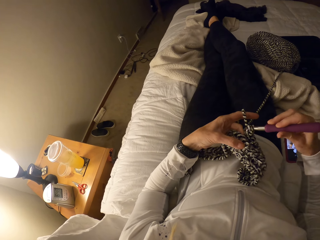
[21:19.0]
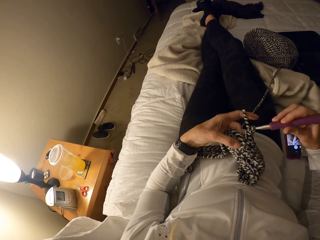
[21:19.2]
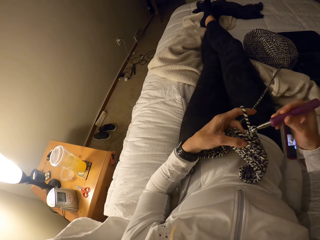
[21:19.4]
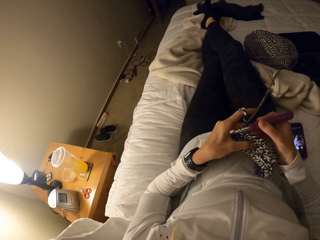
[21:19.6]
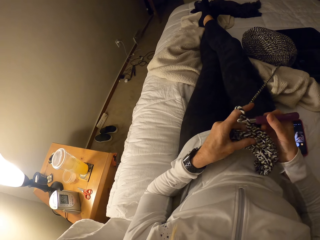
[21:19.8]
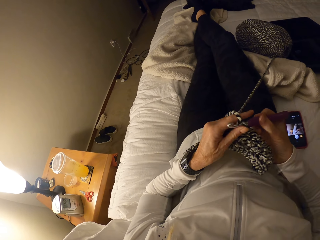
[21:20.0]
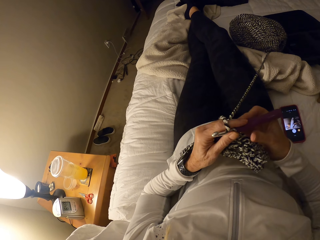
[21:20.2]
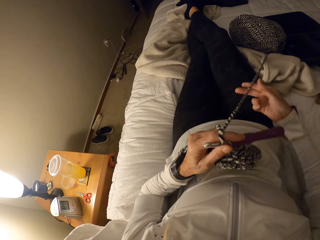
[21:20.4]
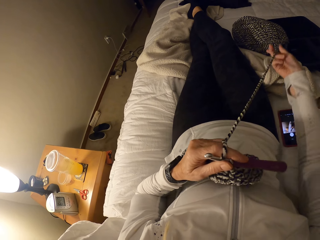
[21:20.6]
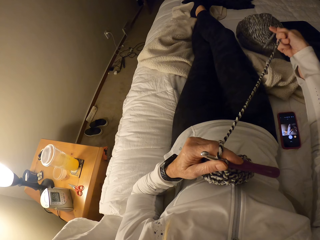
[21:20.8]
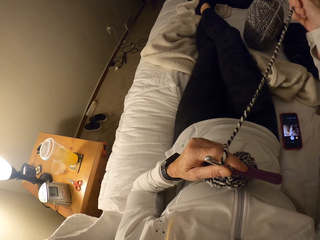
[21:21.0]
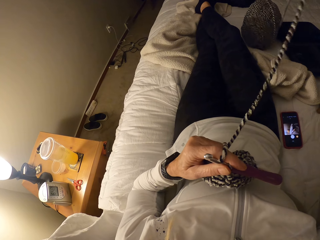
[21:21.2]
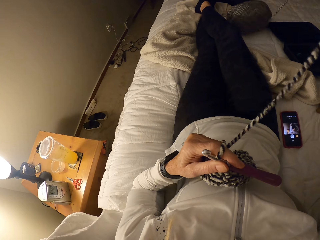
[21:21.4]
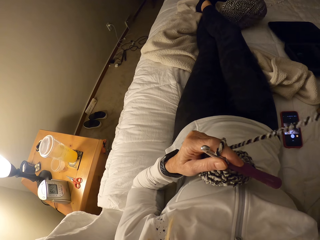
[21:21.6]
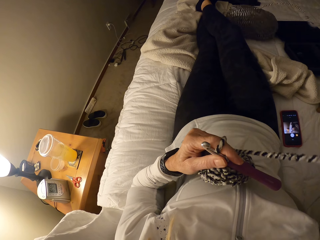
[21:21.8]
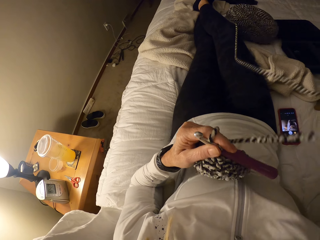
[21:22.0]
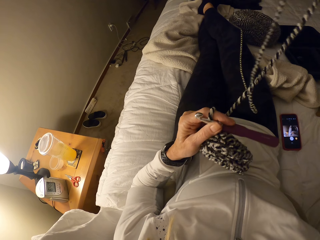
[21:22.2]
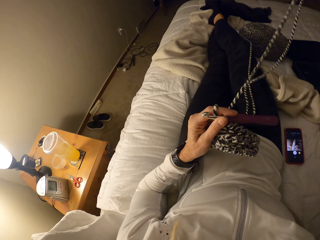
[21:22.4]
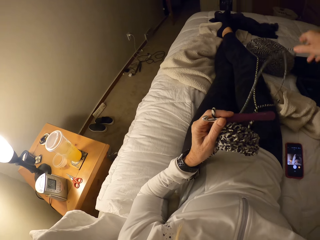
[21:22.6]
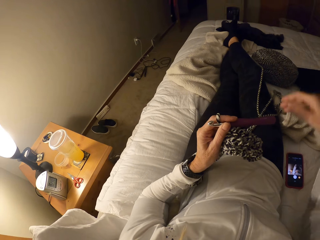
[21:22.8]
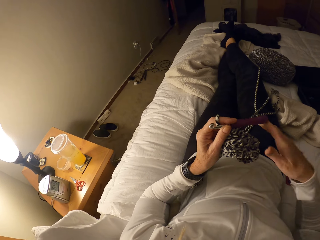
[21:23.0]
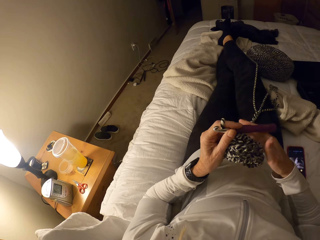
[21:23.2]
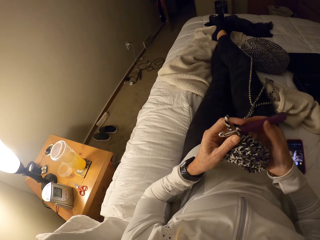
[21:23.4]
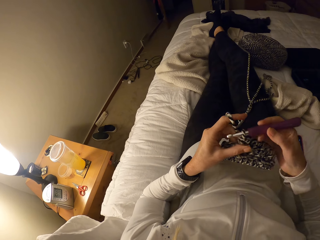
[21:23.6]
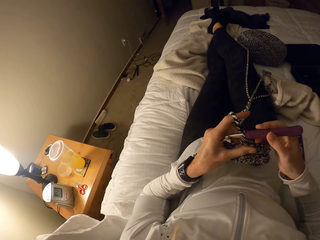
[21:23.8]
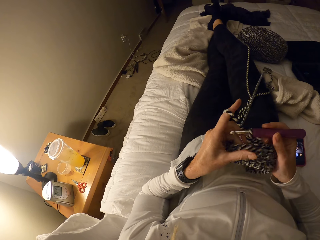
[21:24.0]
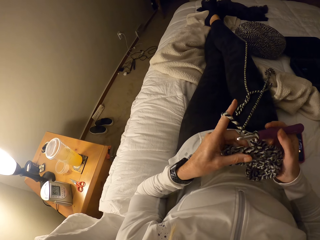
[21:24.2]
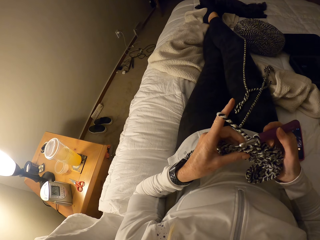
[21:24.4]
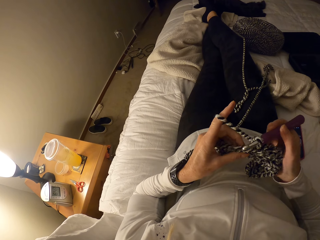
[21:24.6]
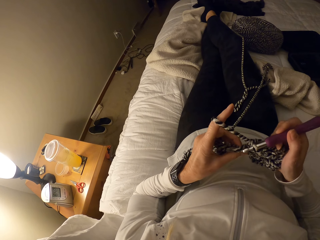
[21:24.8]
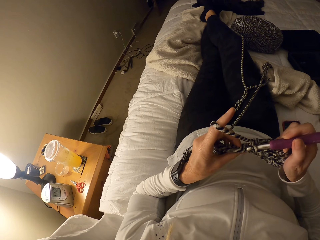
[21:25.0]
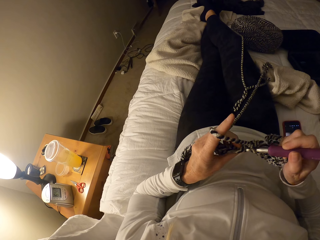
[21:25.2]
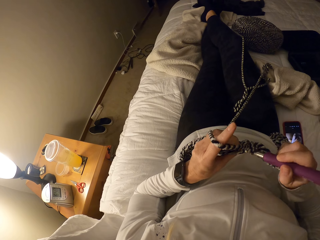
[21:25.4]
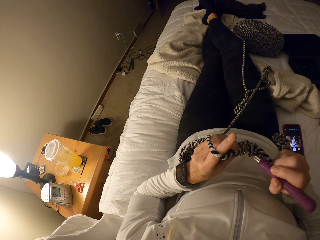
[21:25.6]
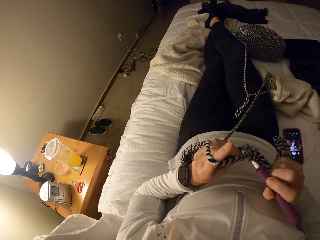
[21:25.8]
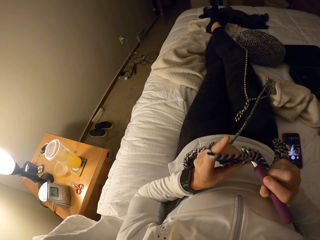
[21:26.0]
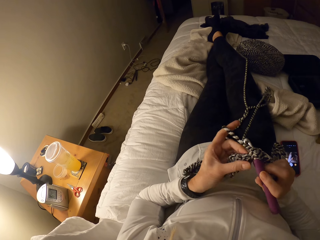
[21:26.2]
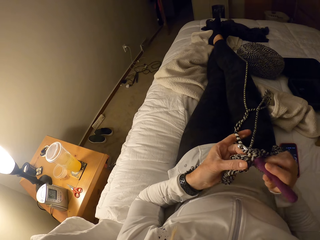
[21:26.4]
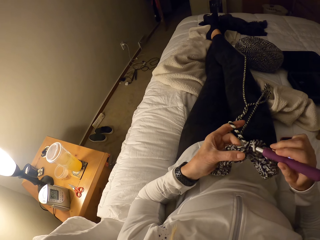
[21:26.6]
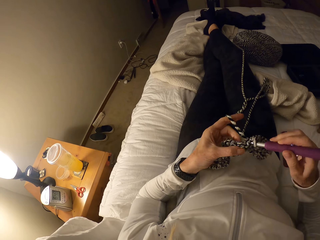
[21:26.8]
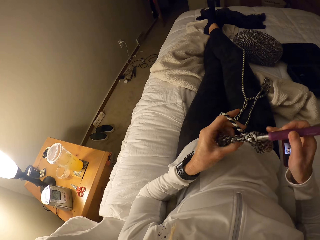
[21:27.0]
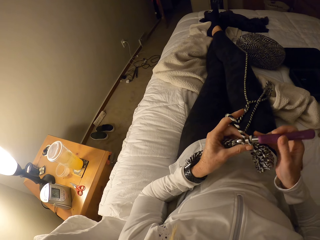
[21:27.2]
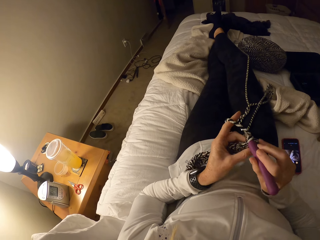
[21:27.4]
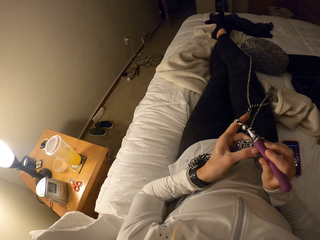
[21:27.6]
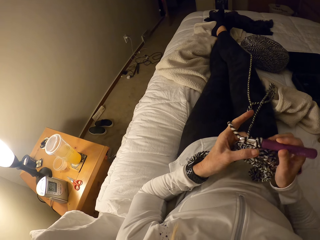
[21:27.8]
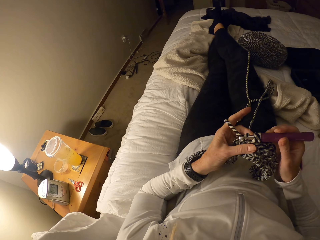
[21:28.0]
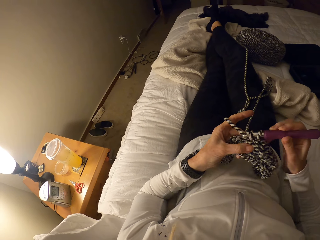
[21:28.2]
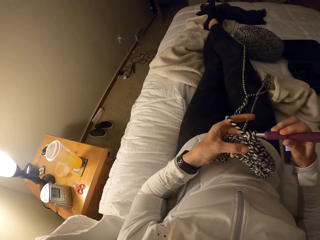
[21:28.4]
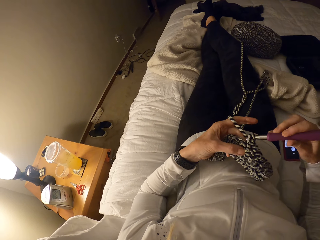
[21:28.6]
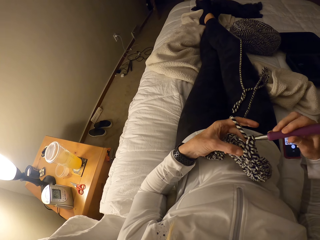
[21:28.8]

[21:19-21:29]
The camera wearer releases yarn from the bundle with her right hand. She crochets with the yarn and the crochet pin.

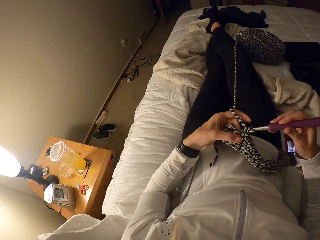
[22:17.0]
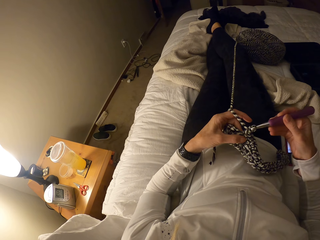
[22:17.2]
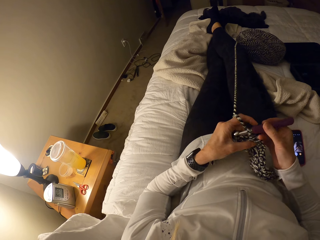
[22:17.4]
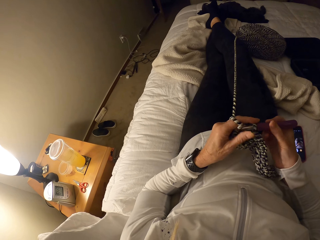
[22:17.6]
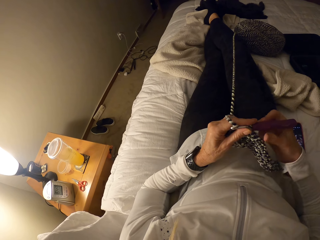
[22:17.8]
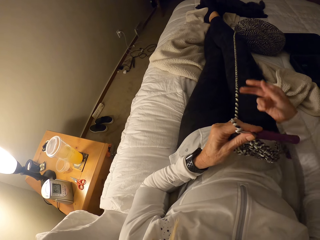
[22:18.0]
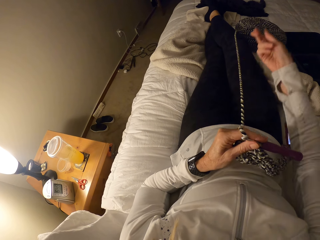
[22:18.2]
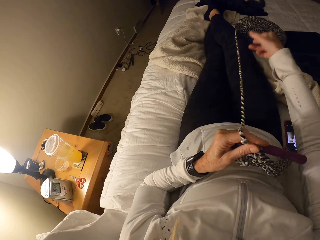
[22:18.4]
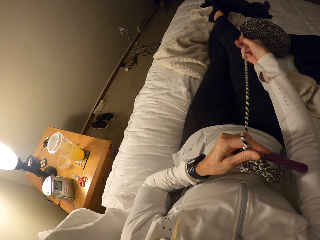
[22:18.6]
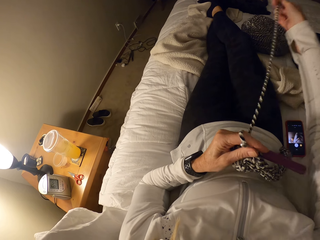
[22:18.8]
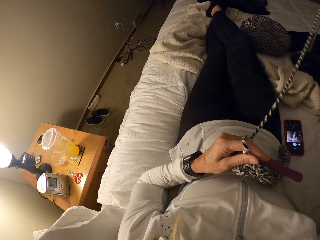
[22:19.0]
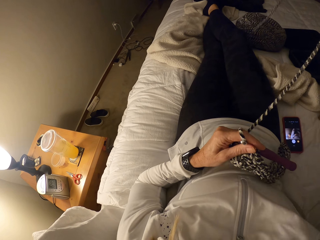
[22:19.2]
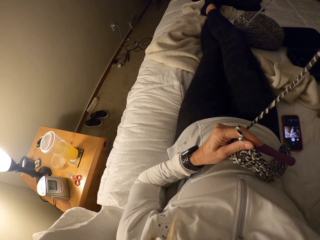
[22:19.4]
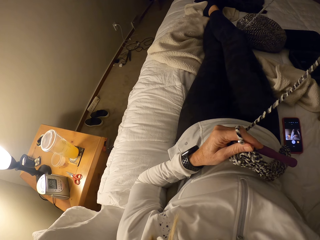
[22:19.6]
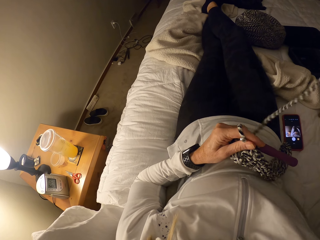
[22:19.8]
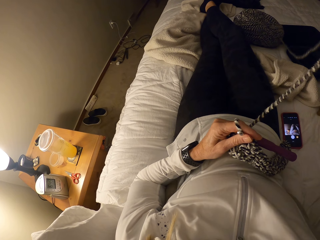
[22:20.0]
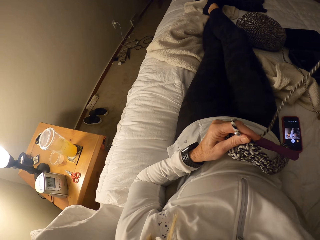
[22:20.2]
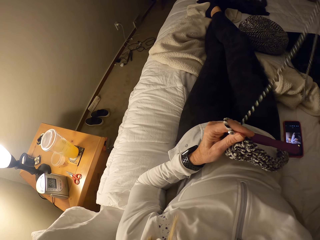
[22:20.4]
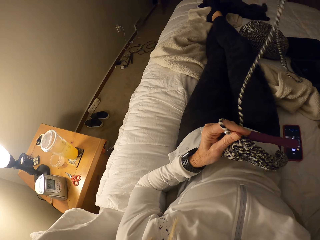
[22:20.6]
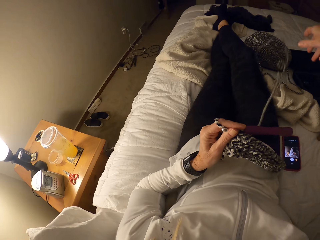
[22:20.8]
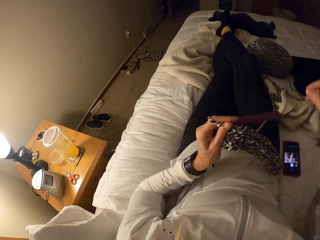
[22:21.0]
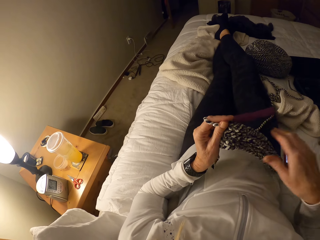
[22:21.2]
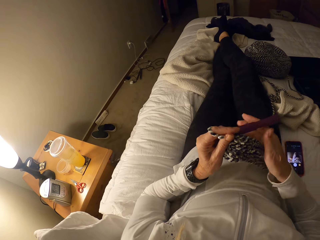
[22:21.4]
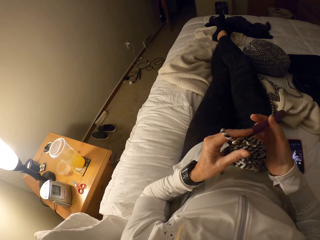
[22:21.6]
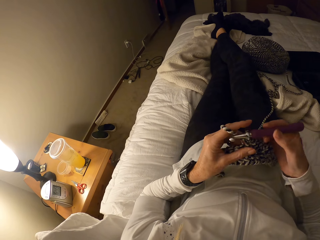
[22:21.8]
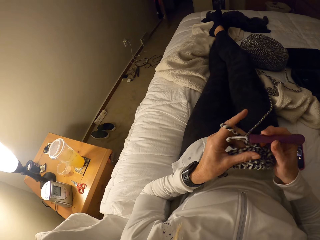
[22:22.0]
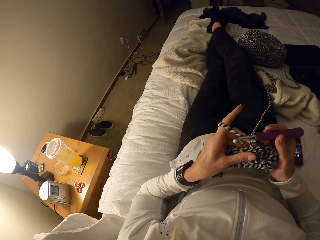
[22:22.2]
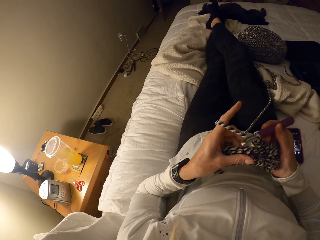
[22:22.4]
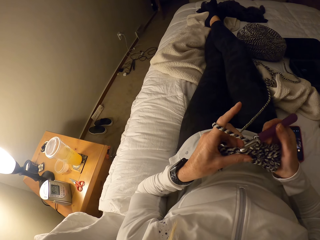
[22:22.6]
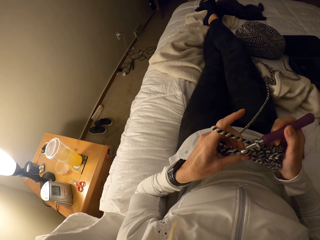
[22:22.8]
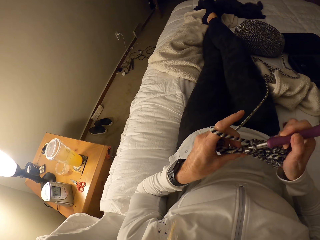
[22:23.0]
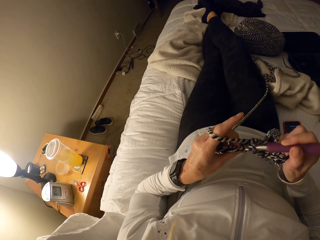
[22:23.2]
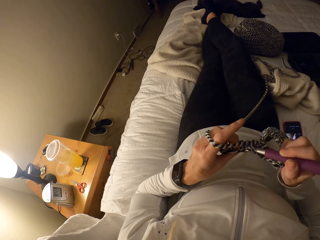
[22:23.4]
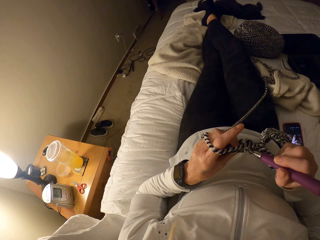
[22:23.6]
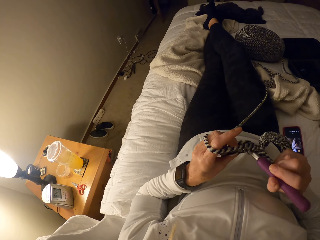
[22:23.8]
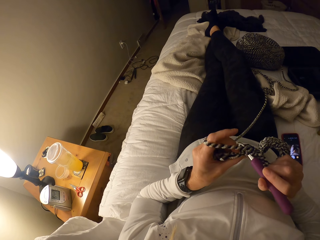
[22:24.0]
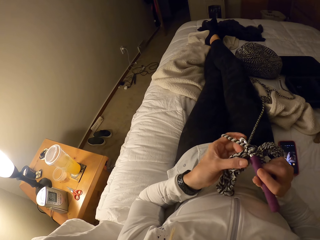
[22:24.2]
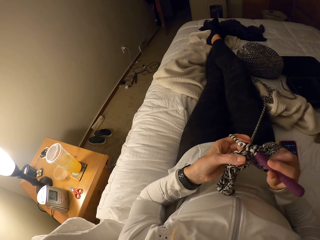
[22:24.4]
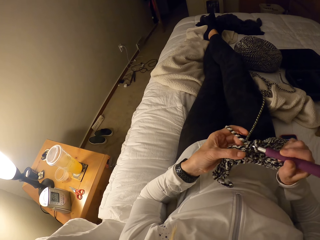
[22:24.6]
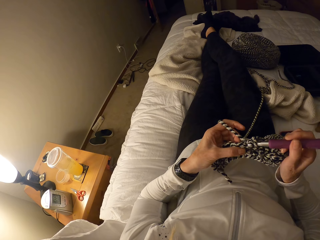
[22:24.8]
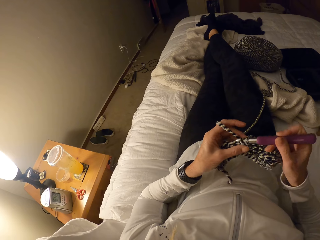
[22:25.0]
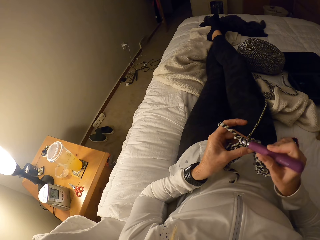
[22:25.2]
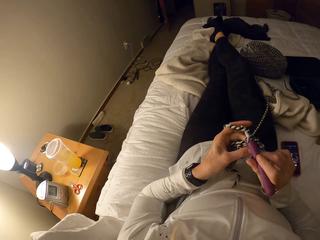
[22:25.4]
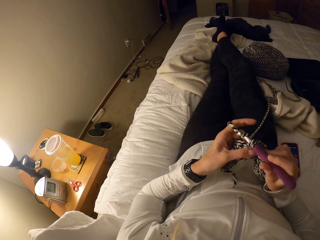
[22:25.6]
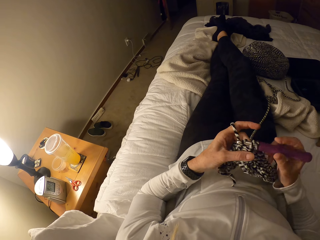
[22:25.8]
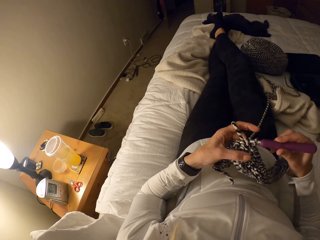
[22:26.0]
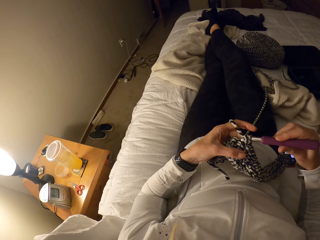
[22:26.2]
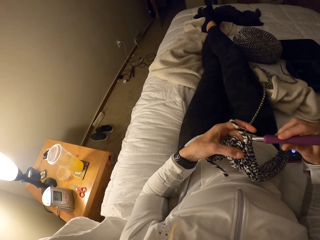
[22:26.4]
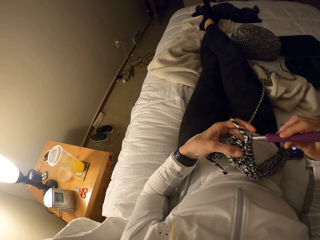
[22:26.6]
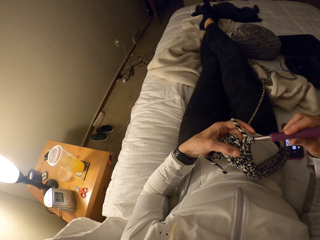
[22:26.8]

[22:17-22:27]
The camera wearer releases yarn from the bundle with her right hand. She adjusts the yarn. She crochets with the yarn and the crochet pin.

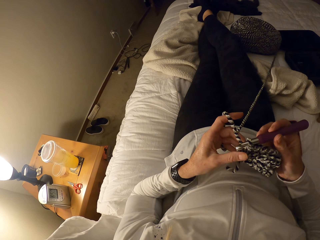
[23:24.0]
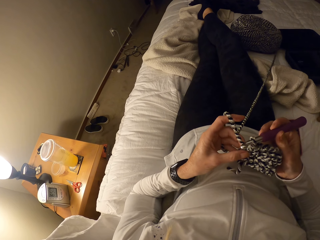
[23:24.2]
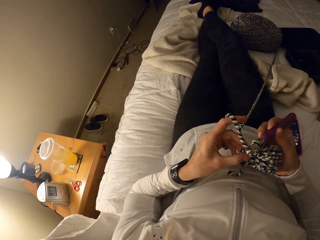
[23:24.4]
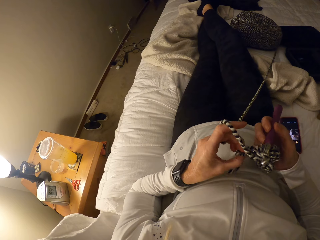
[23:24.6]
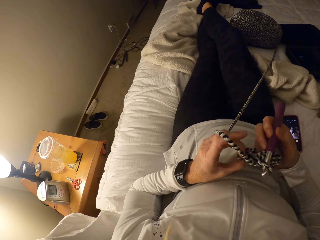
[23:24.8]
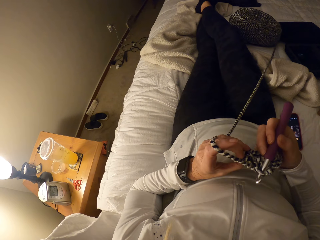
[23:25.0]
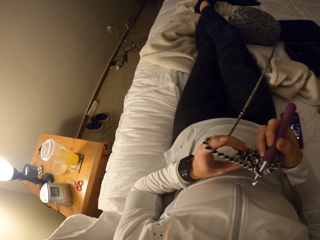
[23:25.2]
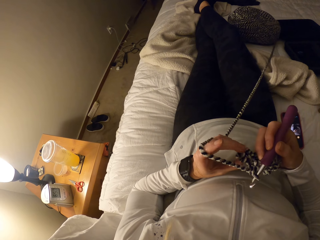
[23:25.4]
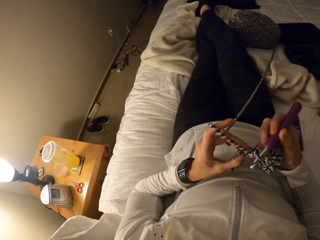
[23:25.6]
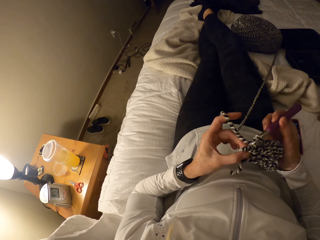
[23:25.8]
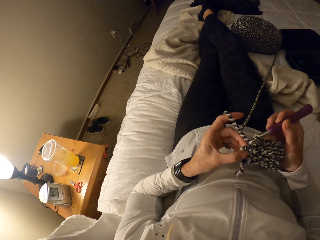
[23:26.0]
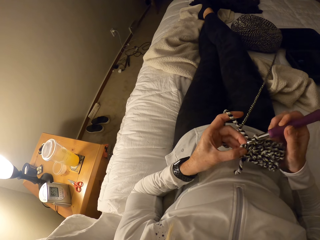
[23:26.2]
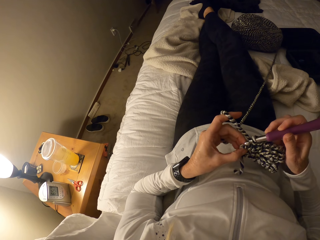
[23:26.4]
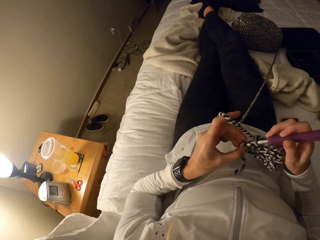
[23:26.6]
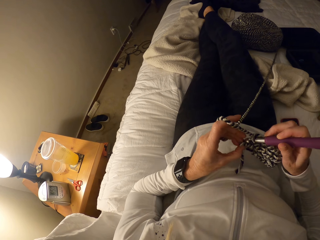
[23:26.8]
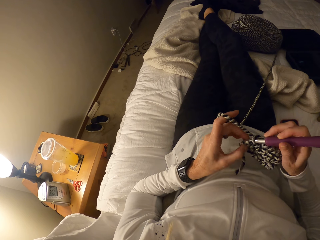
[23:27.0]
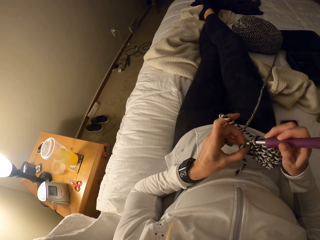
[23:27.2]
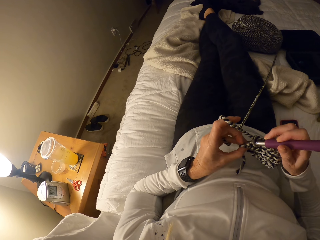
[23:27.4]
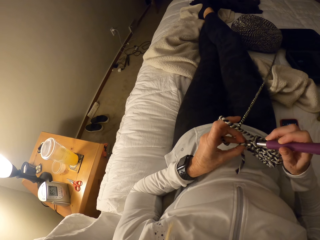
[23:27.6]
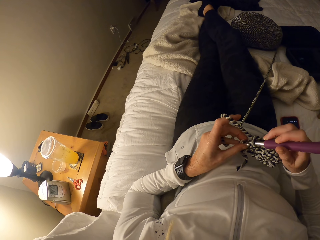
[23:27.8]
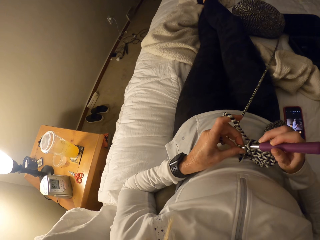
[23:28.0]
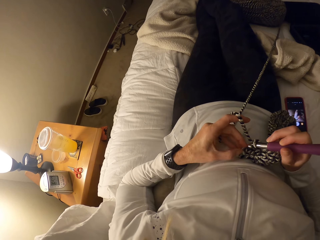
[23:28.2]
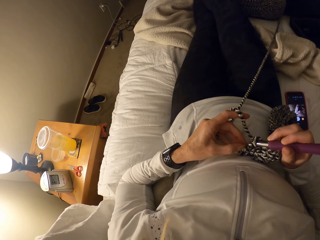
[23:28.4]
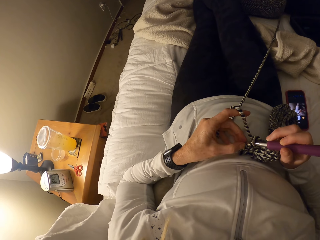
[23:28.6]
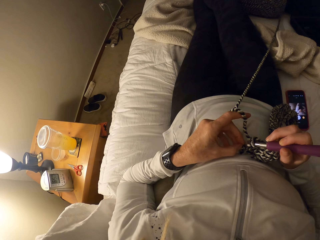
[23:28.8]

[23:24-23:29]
The camera wearer turns a fabric. They adjust the crochet.
